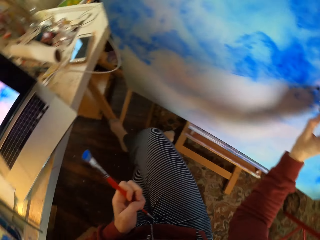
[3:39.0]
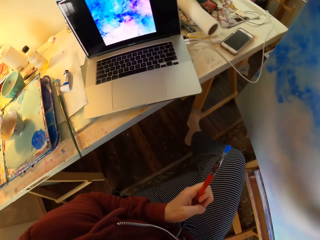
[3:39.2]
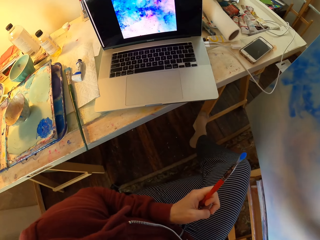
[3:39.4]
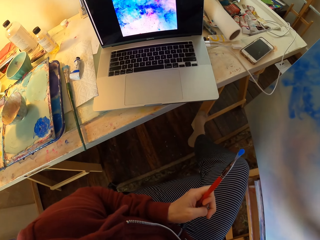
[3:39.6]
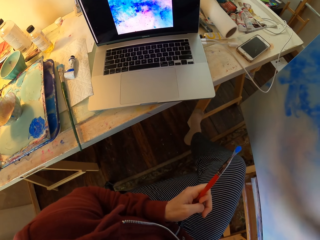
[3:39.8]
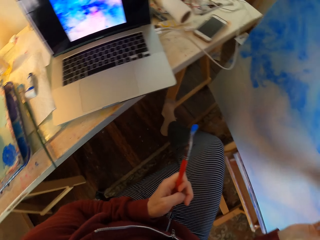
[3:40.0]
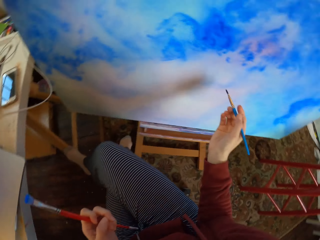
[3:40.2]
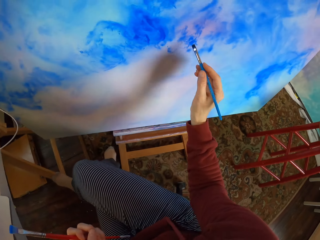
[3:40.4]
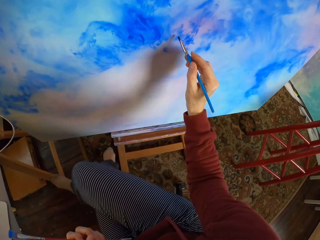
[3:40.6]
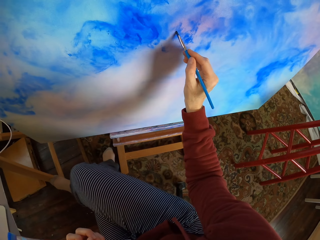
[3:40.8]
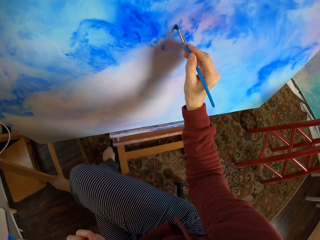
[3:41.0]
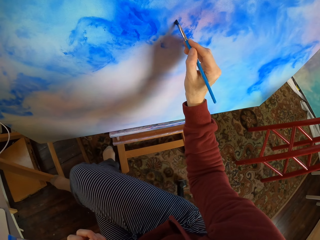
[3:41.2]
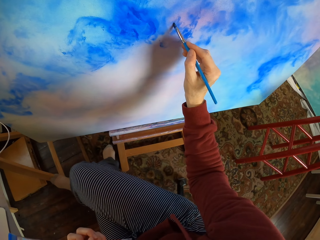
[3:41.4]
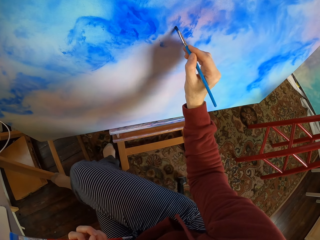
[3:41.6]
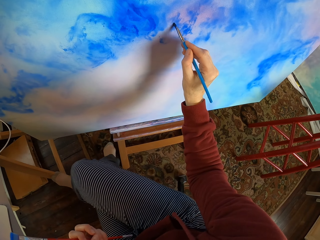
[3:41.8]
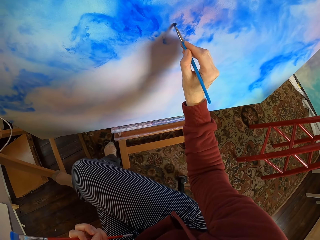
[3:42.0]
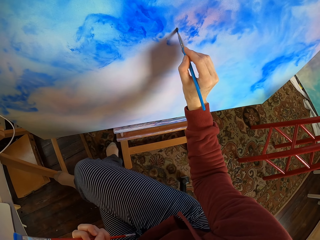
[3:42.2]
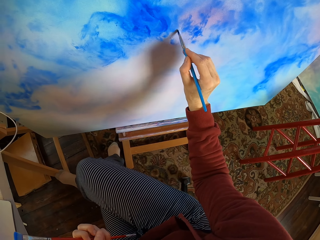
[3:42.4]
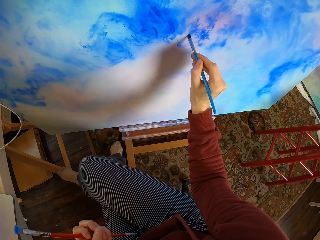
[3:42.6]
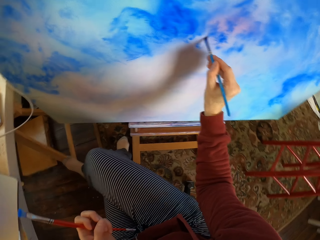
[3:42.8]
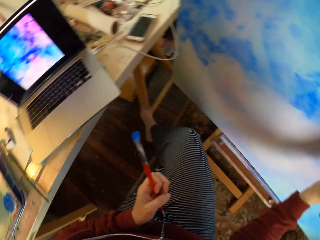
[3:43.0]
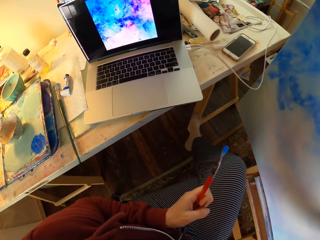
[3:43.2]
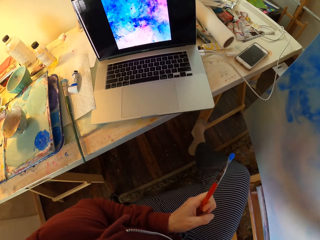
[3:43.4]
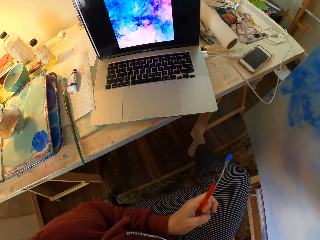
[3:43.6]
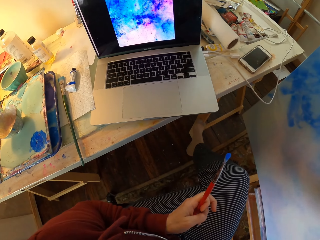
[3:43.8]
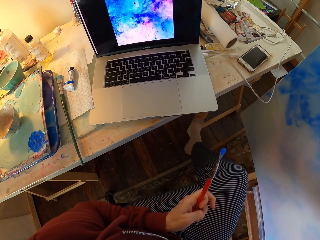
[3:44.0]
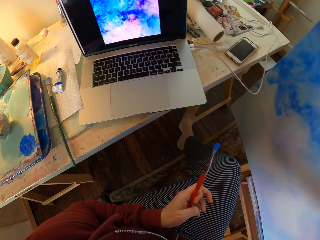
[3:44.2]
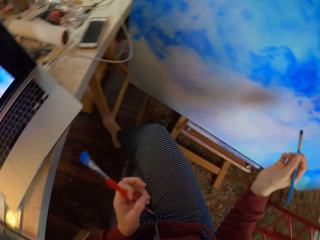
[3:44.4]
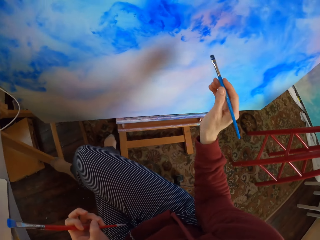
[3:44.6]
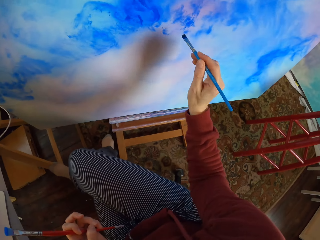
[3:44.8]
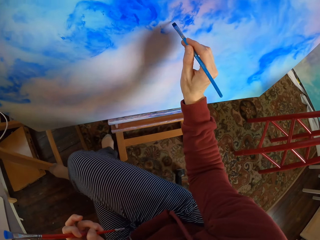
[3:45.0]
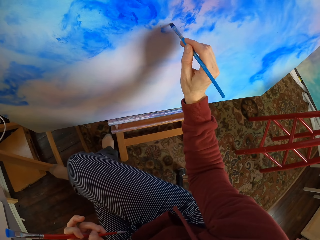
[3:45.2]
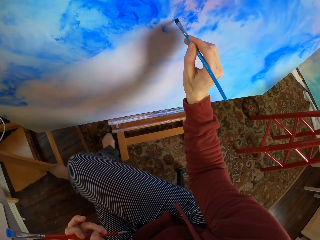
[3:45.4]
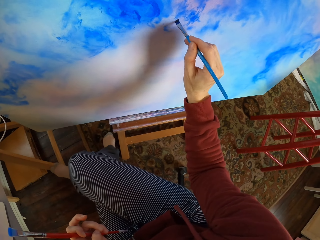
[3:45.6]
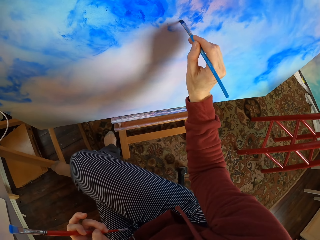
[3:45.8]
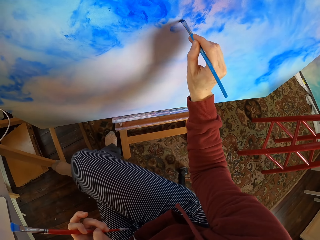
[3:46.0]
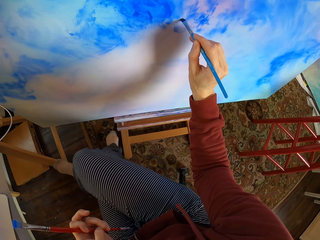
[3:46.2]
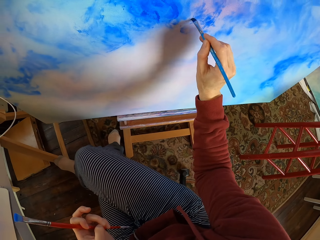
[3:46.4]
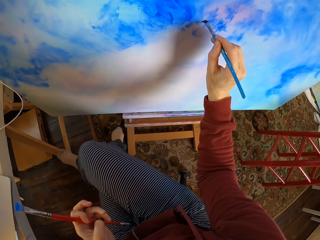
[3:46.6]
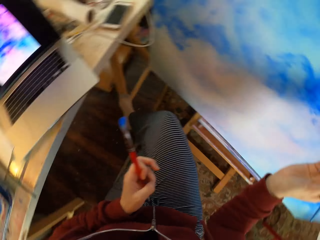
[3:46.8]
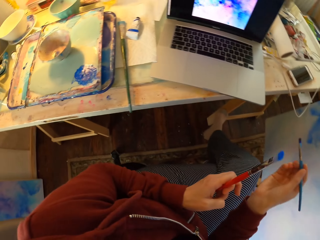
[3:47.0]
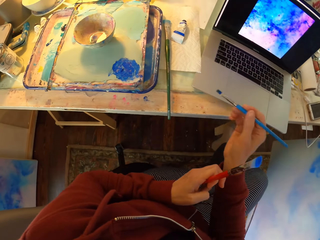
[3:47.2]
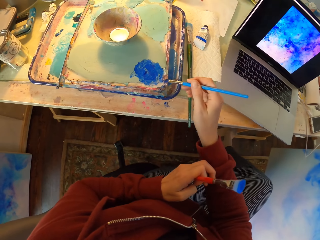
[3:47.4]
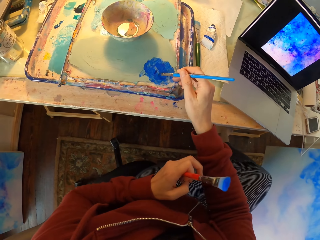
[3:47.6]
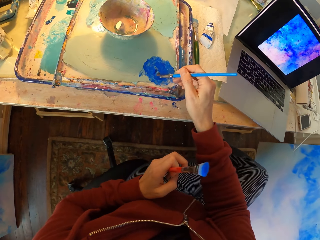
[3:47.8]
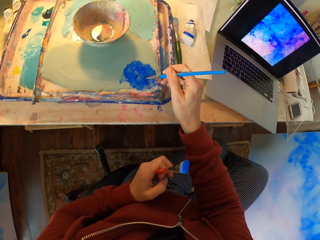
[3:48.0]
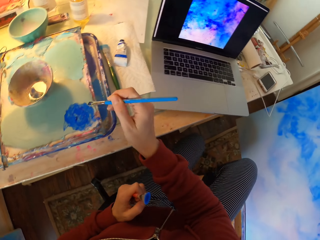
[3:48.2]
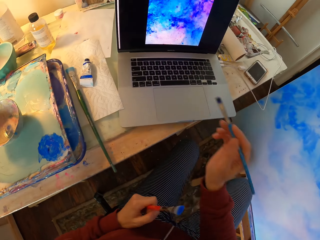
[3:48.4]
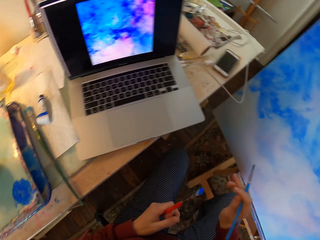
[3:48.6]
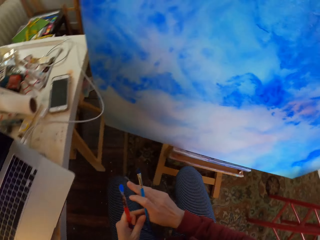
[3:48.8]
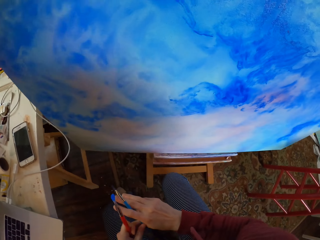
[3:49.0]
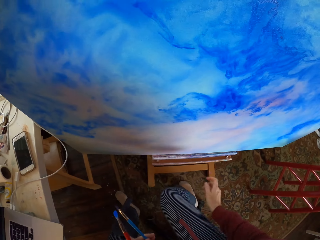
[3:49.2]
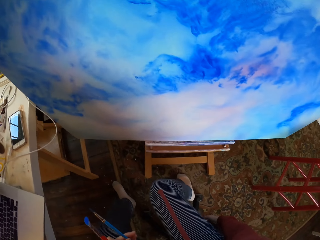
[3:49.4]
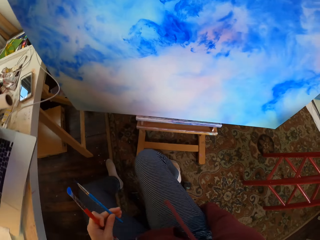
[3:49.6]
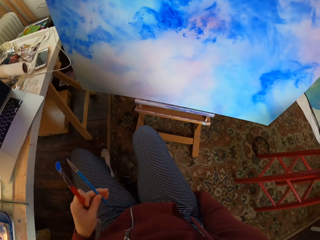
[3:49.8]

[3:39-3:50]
The camera wearer looks at the laptop. They paint the decoration. They look at the laptop. They paint the decoration. They hold the brush. They dip the brush into the paint can. They hold the brush with the left hand.

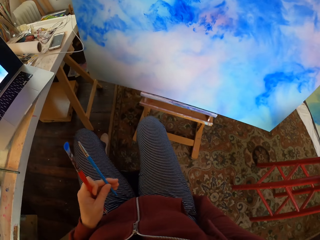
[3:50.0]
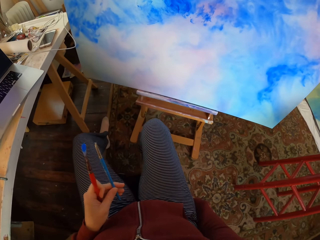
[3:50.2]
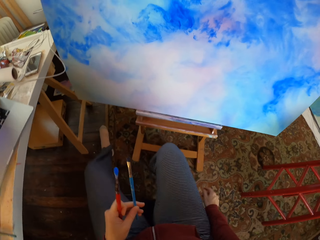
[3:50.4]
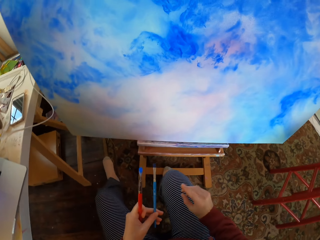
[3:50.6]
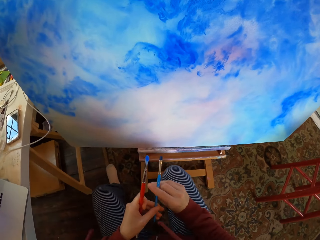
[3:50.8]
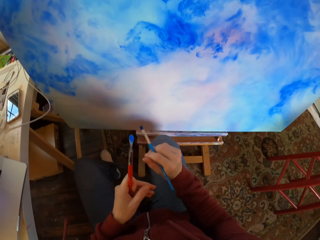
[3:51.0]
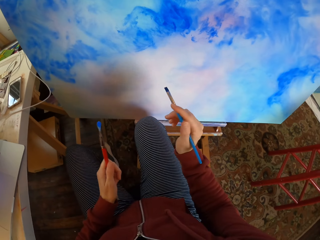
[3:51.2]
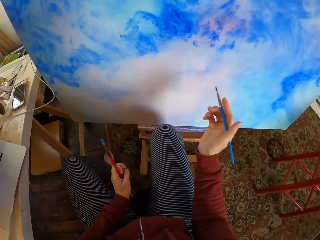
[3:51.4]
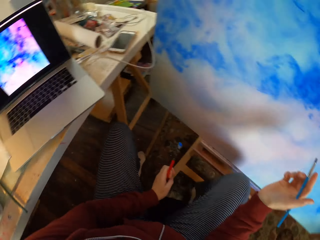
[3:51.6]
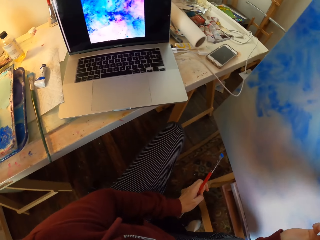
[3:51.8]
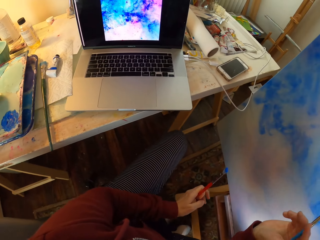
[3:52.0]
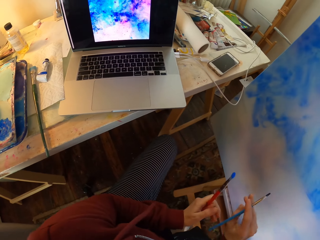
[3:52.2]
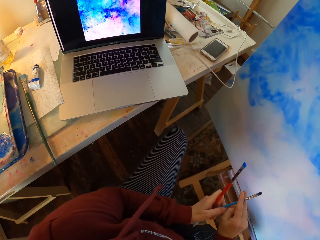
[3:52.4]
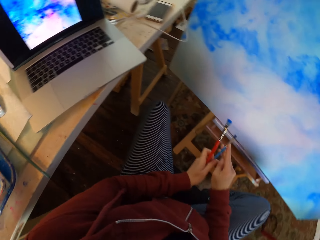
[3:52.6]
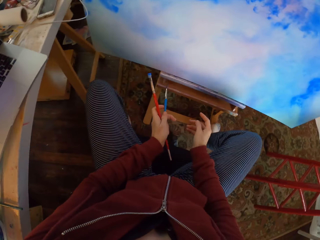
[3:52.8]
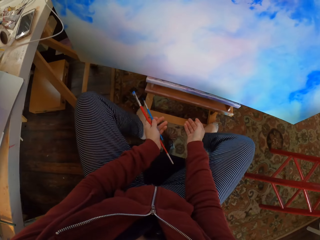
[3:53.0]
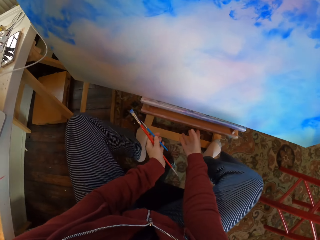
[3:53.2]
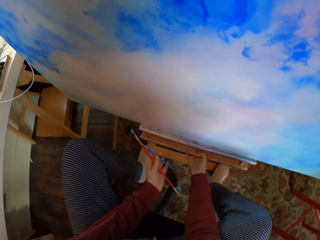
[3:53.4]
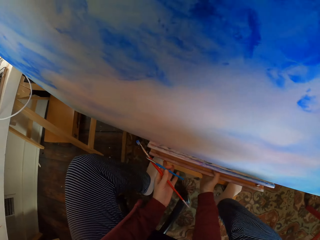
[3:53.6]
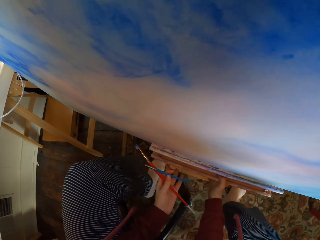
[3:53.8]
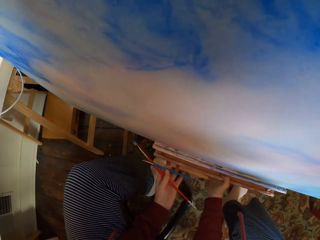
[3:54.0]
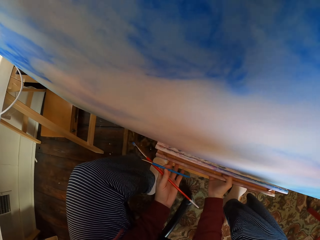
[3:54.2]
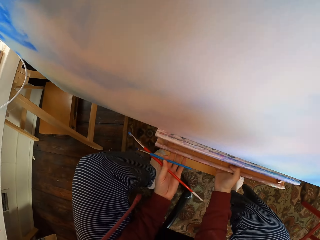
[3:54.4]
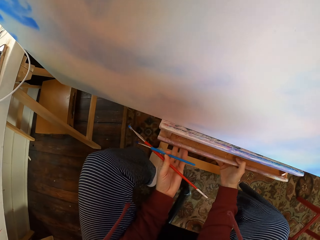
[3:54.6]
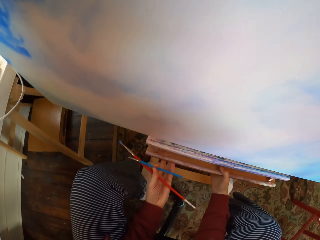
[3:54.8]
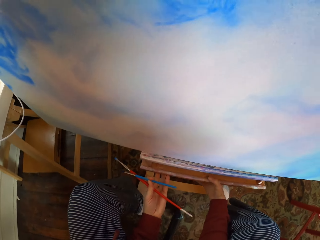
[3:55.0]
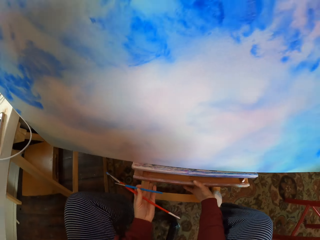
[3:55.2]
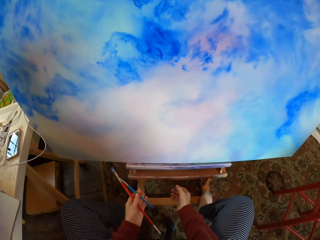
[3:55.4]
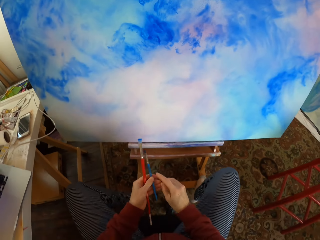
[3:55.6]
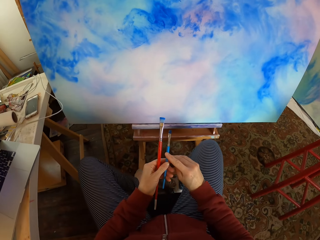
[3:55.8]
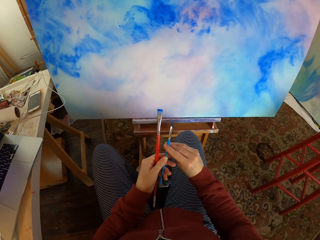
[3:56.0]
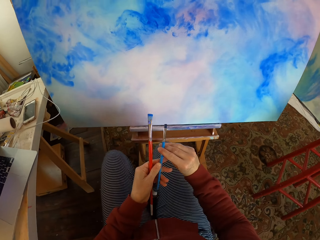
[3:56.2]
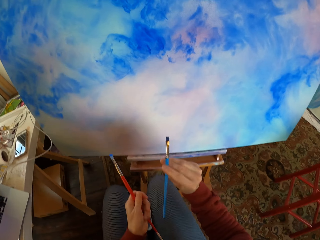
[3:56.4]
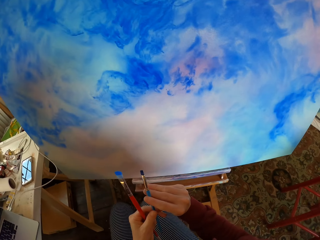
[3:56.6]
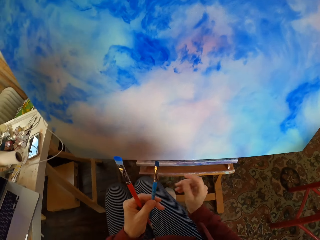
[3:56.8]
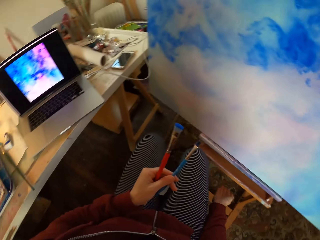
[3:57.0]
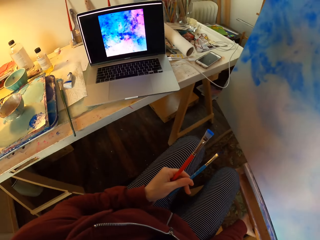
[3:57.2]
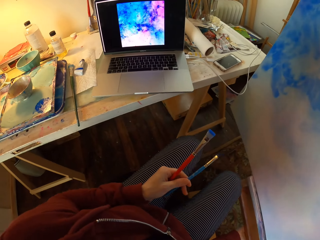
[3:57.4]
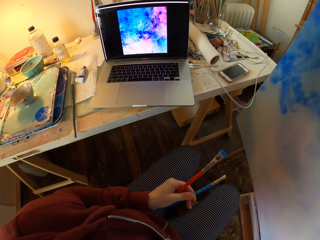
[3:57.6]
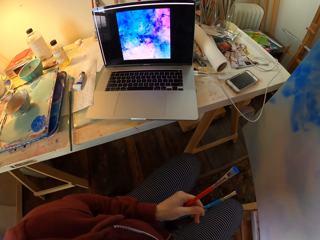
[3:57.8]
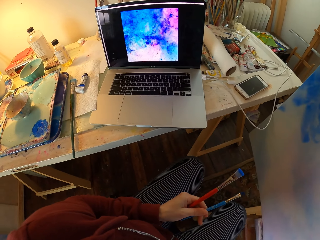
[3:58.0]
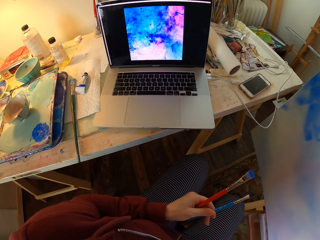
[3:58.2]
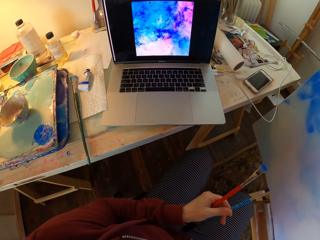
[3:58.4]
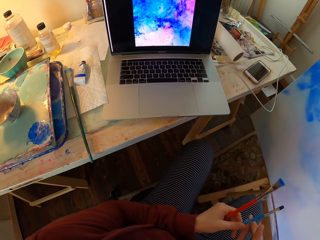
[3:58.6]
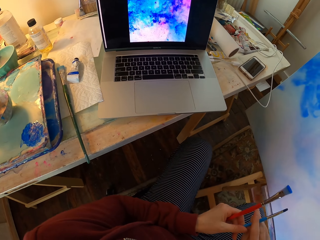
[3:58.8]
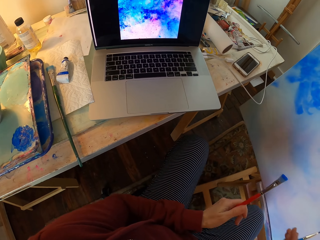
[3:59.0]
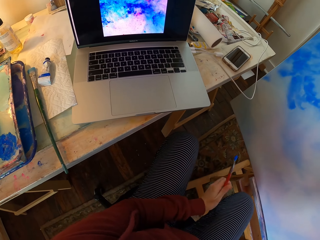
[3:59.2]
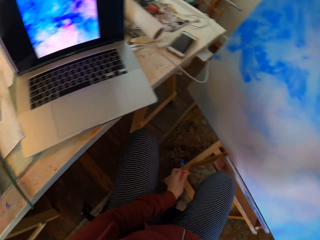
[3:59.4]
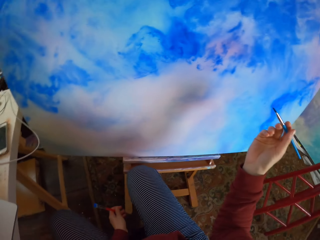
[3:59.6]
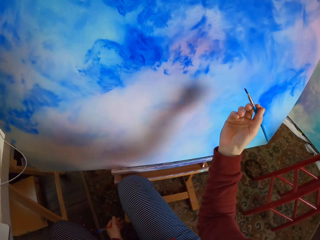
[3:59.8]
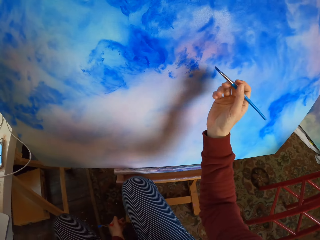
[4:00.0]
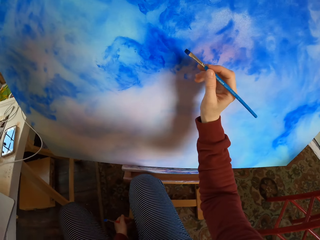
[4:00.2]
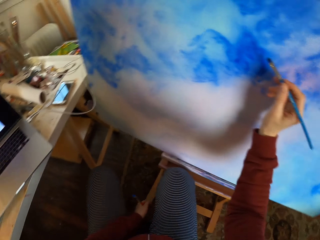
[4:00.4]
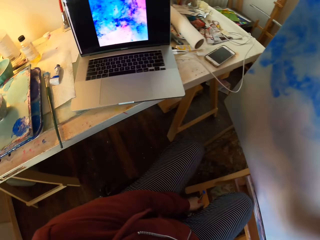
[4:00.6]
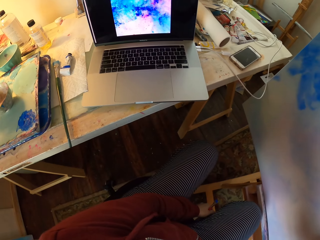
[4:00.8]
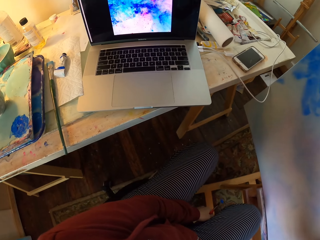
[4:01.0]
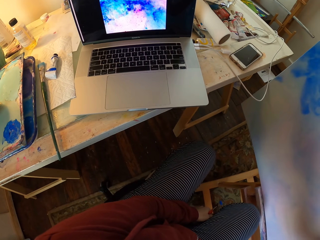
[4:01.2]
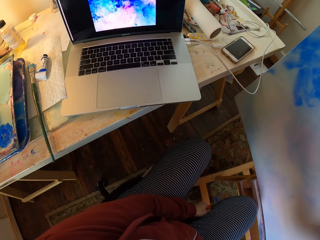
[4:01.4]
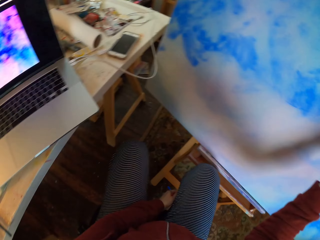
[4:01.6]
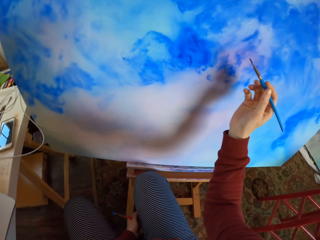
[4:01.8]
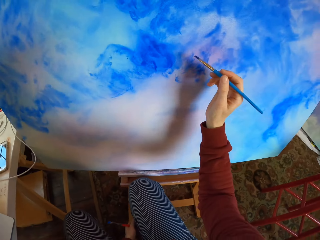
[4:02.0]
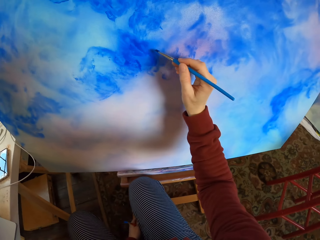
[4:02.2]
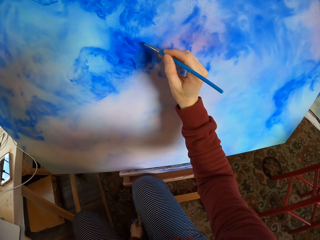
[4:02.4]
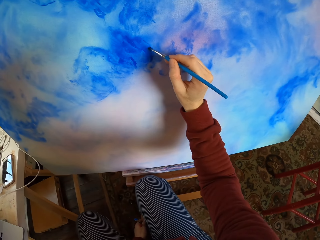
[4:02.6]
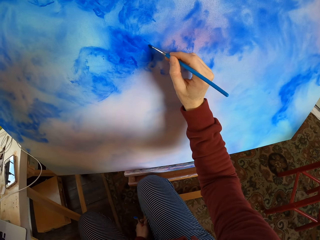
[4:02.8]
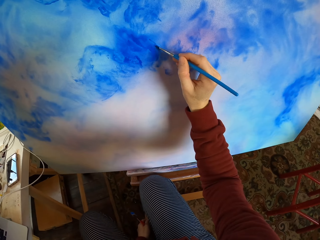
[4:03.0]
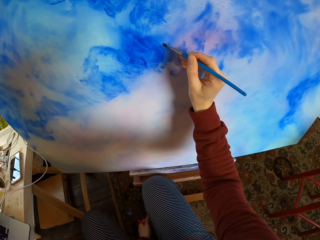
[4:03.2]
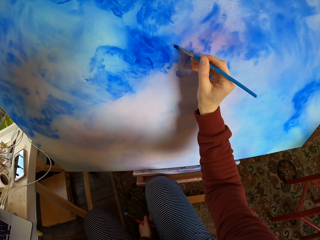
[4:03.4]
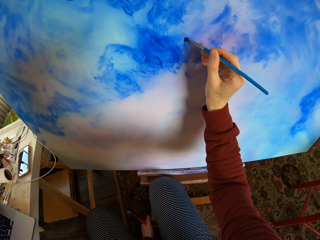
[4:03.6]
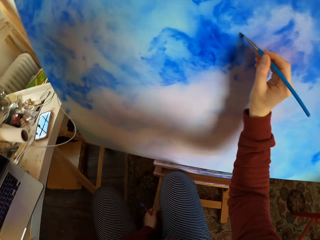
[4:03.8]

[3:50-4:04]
The camera wearer moves the chair. They hold the brush with the right hand. They look at the laptop. They hold the brush. They lift the chair. They hold the brush. They move the chair. They look at the laptop. They hold the brush. They look at the laptop. They paint the decoration.
